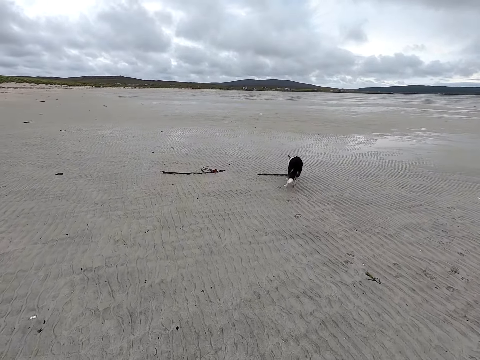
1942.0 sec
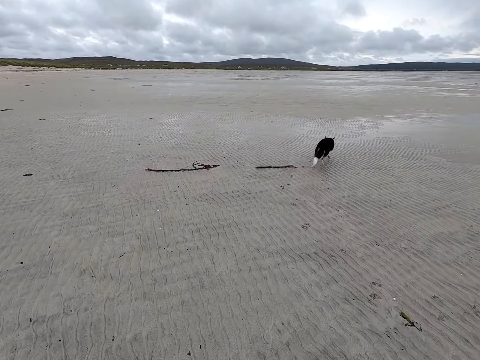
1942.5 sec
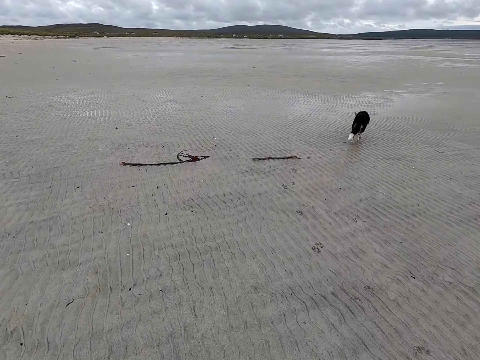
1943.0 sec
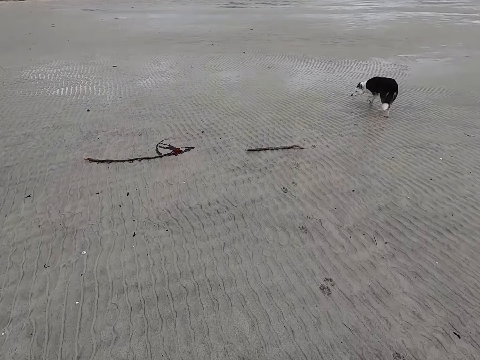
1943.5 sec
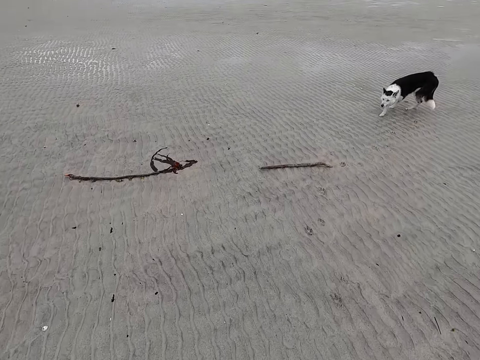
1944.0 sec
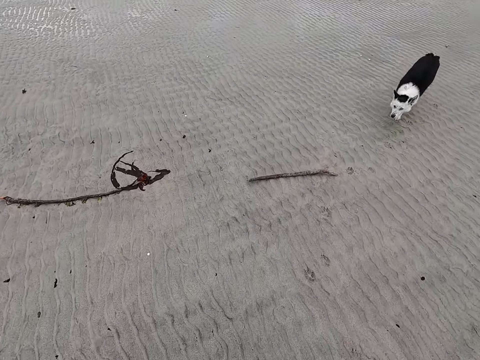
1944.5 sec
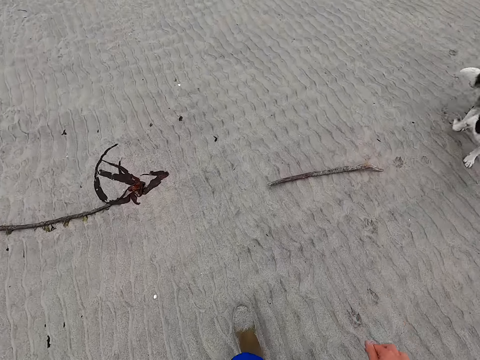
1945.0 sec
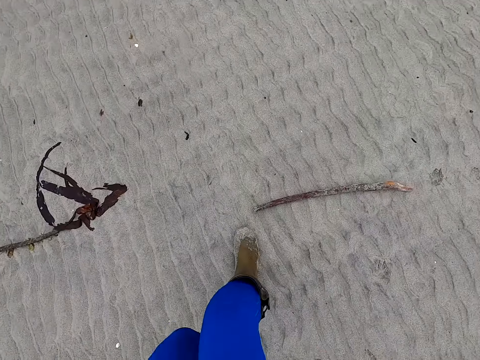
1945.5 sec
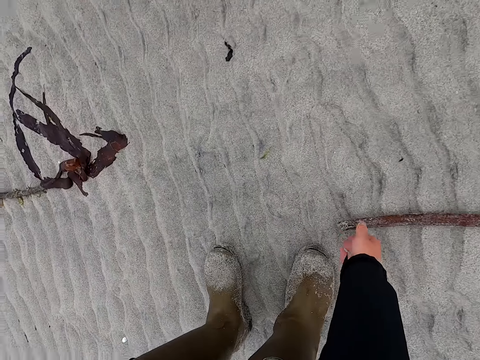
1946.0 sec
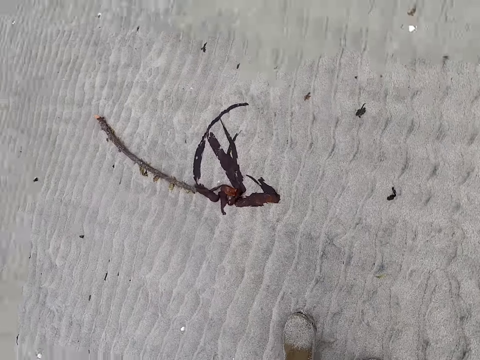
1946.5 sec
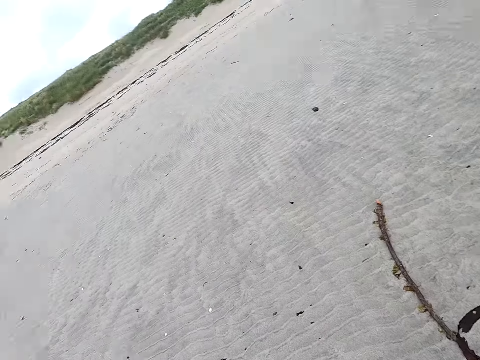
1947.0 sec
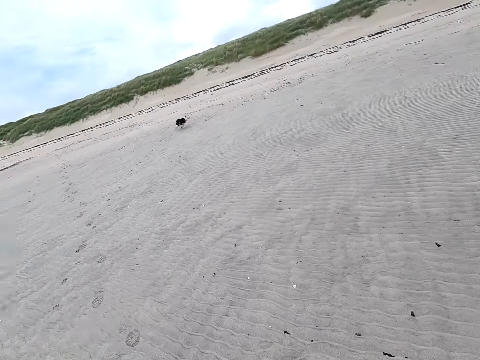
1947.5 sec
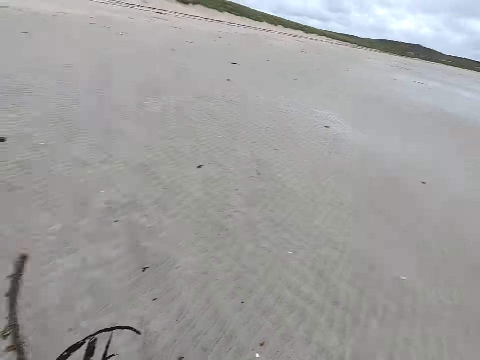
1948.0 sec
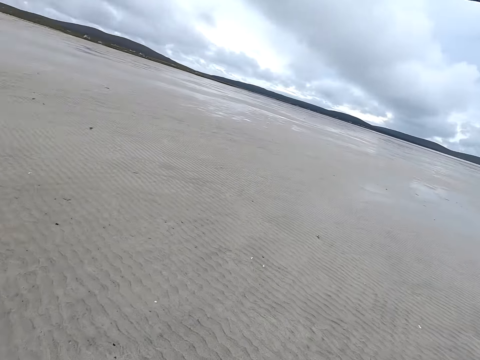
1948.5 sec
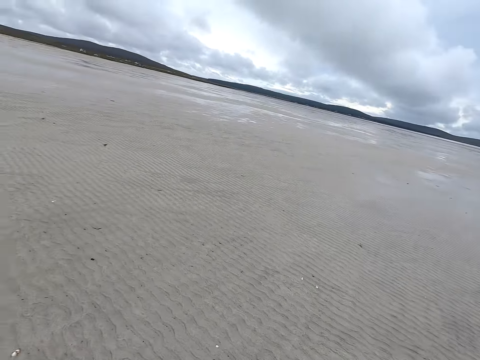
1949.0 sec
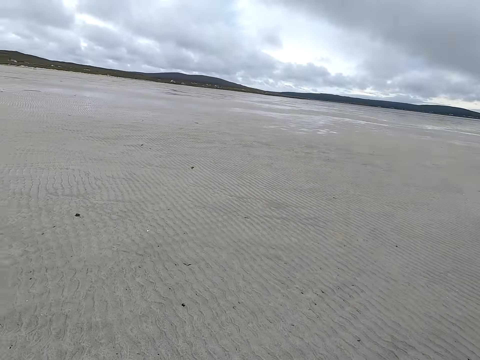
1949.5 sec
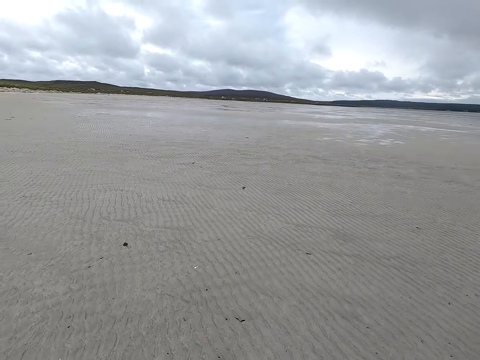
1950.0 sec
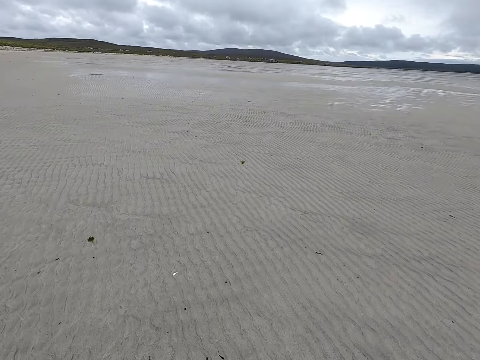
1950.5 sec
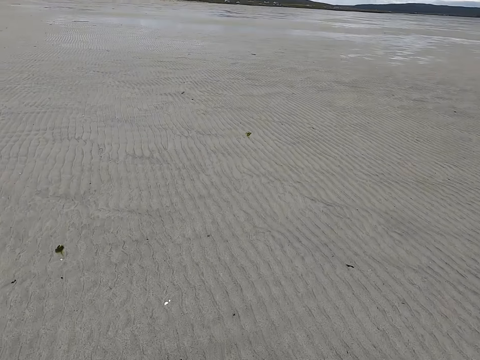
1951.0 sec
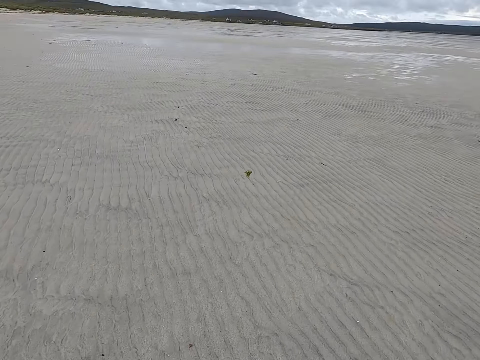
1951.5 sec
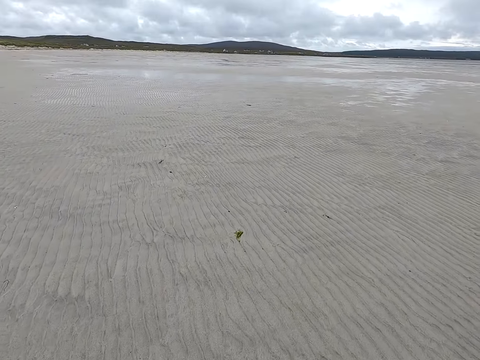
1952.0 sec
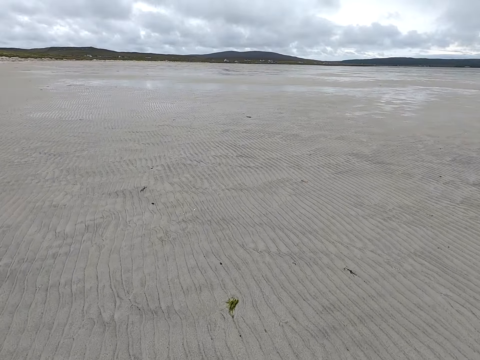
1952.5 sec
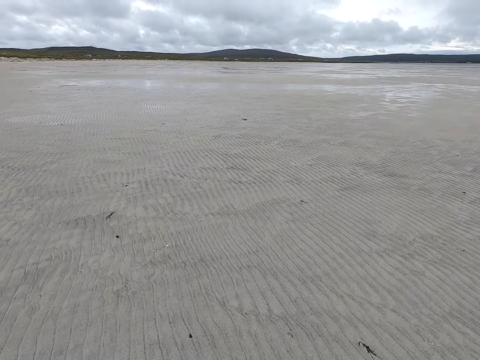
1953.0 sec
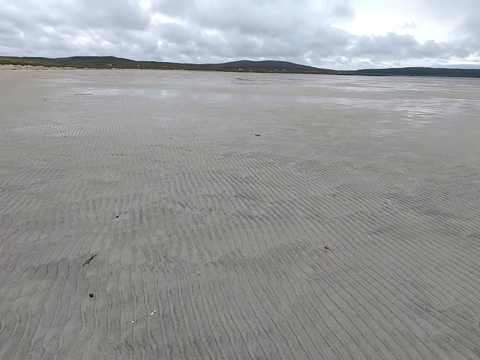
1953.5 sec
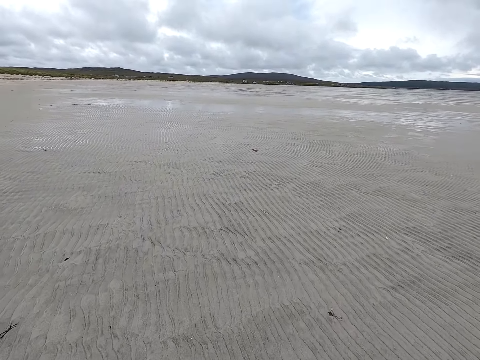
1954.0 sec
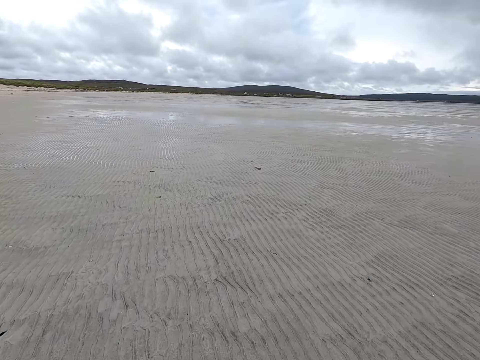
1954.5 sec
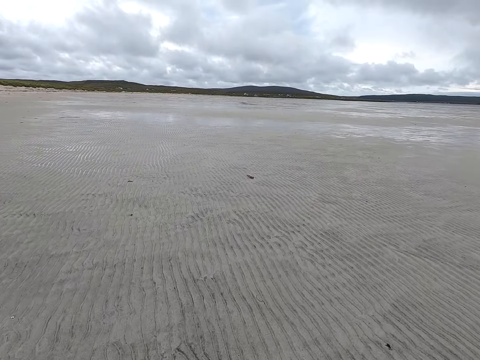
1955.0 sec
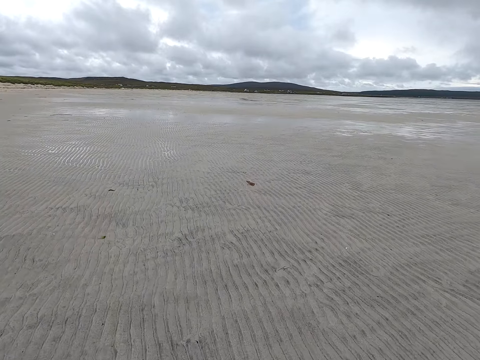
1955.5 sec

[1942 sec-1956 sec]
The camera wearer picks up a stick. They look around. They throw the stick. They move around.

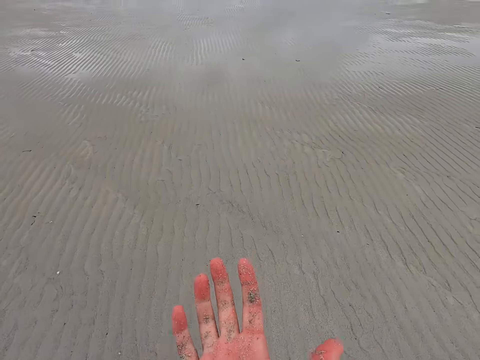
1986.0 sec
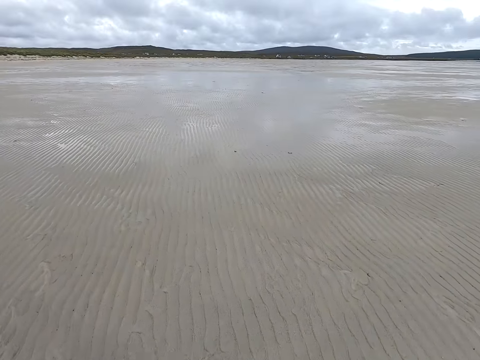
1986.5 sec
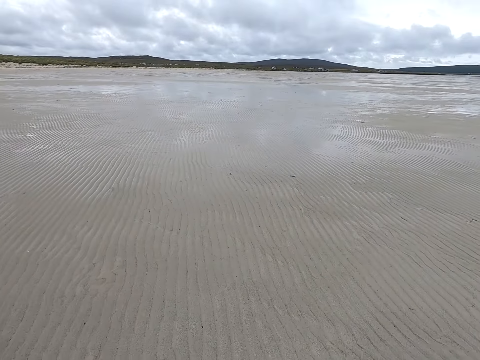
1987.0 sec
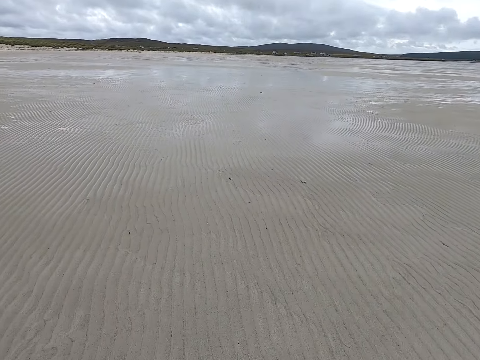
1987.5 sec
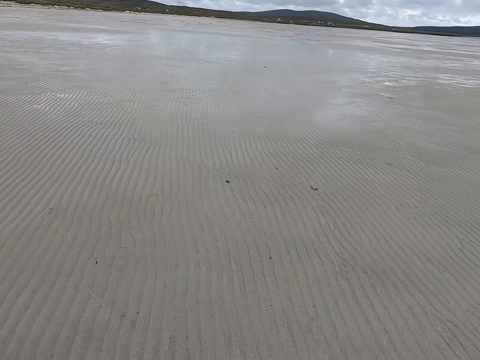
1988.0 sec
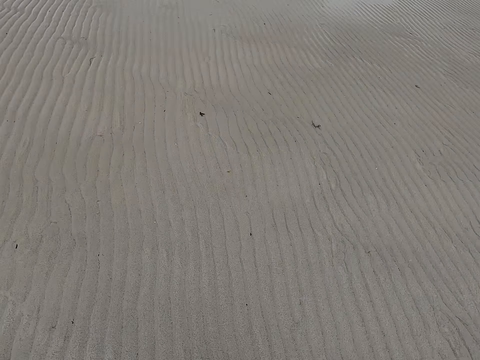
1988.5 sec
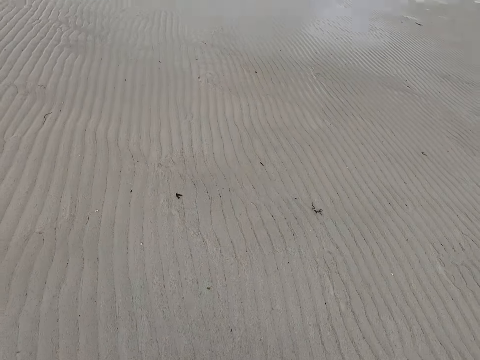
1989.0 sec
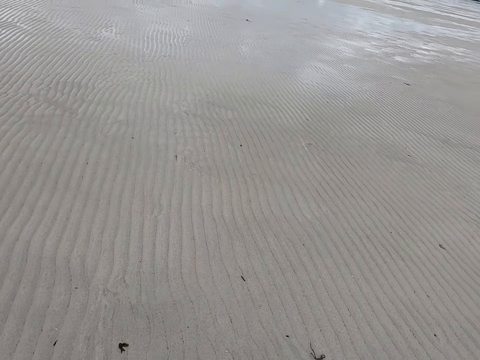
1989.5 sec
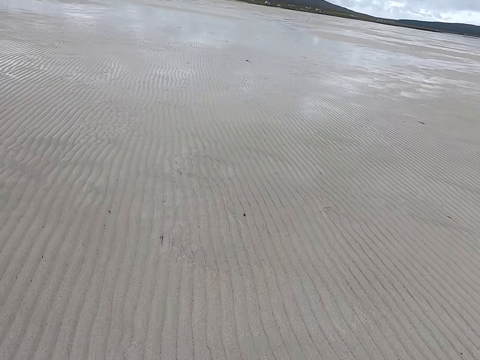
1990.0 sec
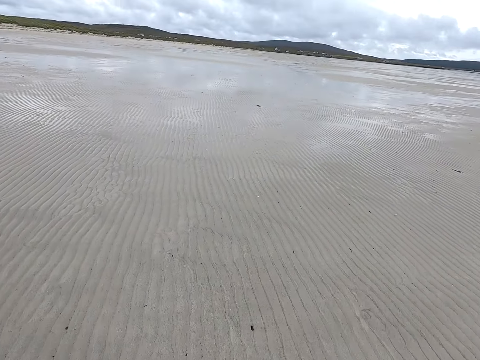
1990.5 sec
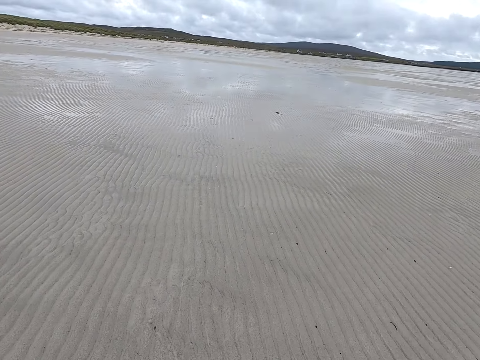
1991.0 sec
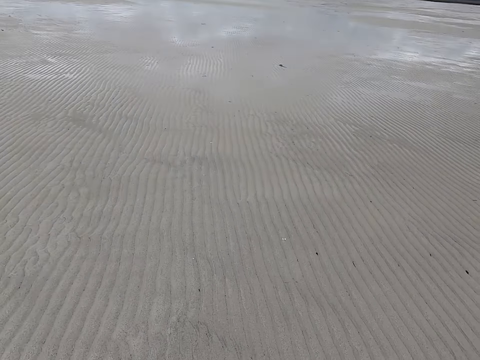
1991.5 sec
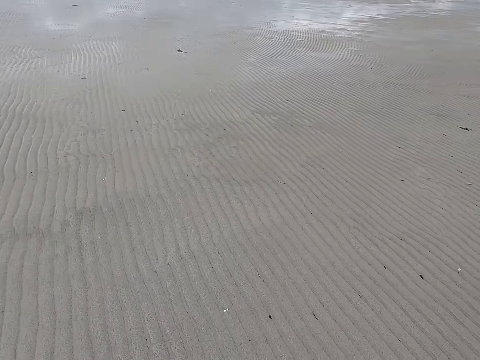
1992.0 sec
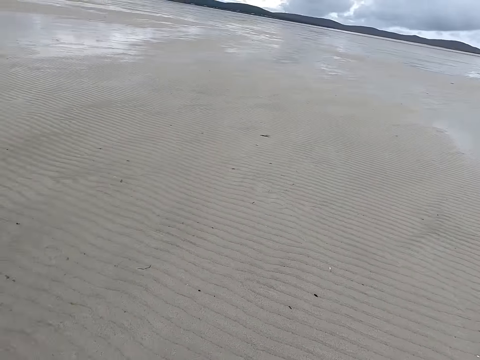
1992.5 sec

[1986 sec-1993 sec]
The camera wearer lifts a hand. They spread the hand. They lower the hand. They move around.

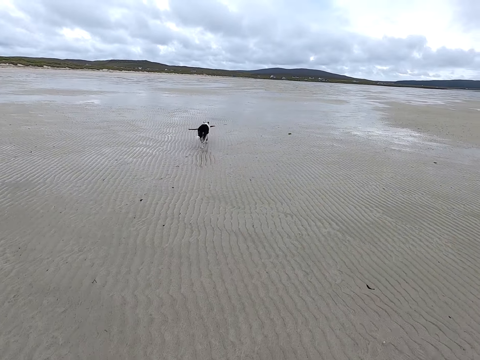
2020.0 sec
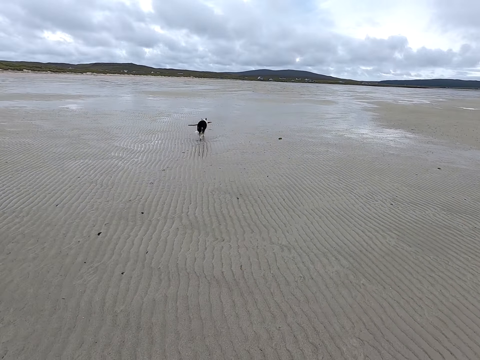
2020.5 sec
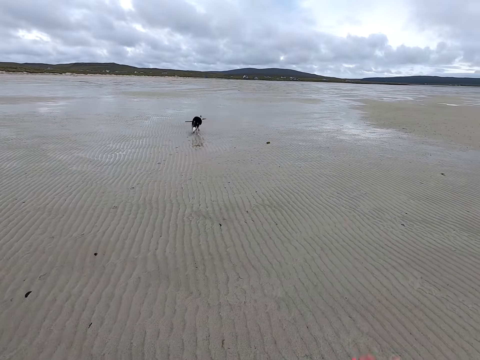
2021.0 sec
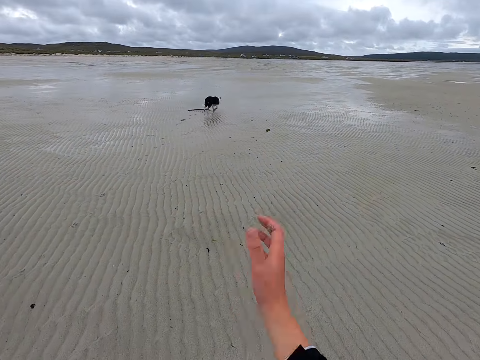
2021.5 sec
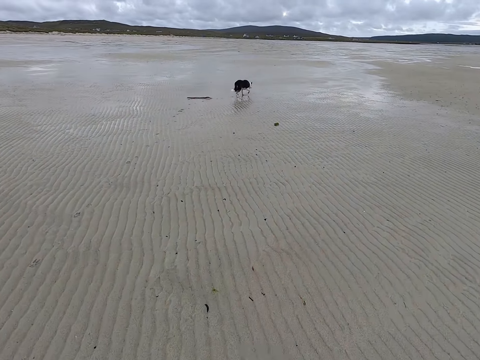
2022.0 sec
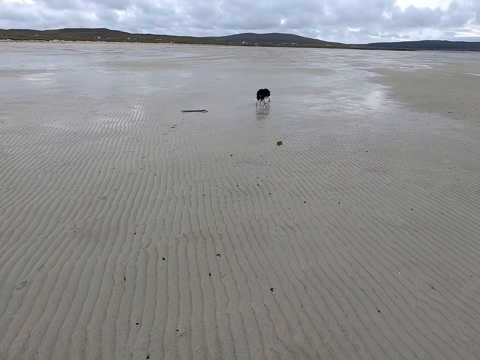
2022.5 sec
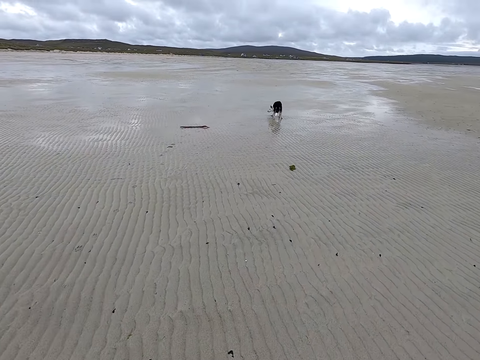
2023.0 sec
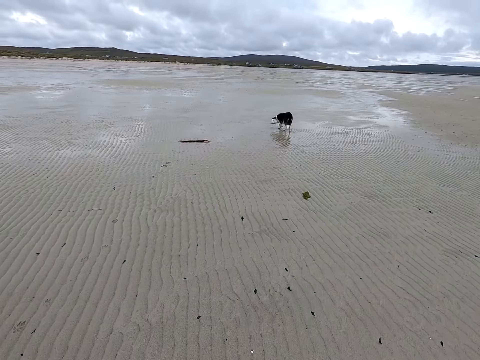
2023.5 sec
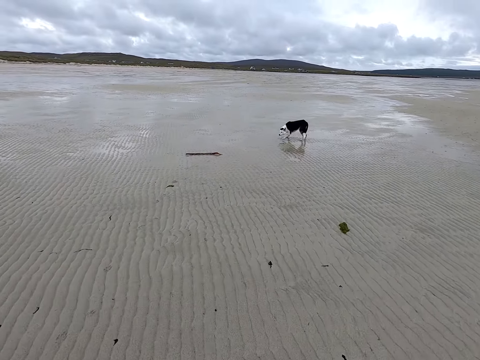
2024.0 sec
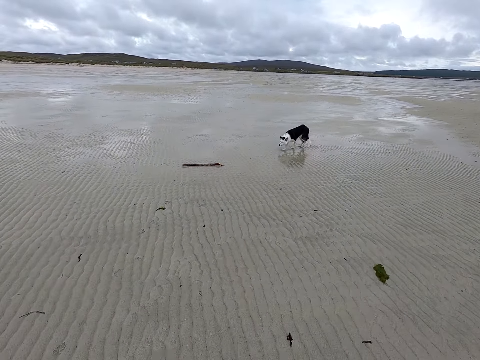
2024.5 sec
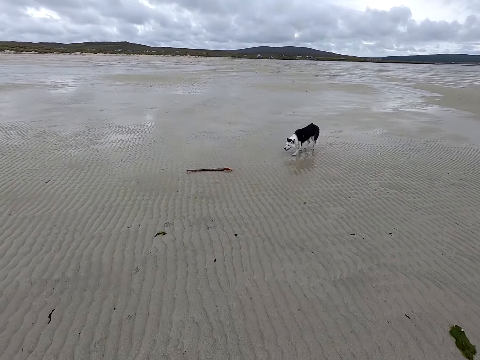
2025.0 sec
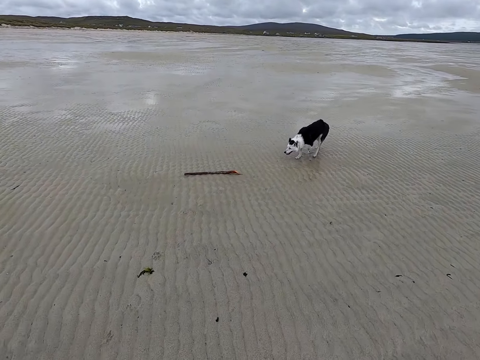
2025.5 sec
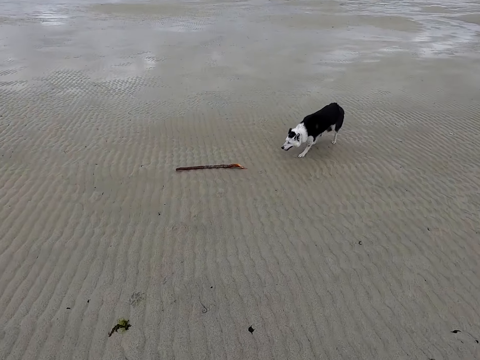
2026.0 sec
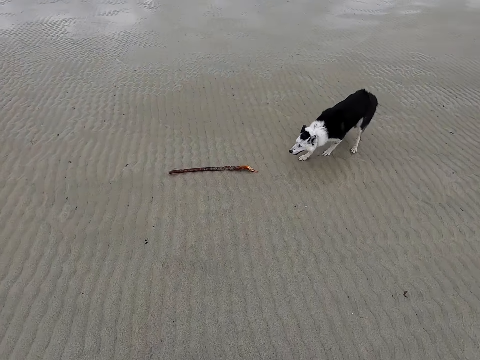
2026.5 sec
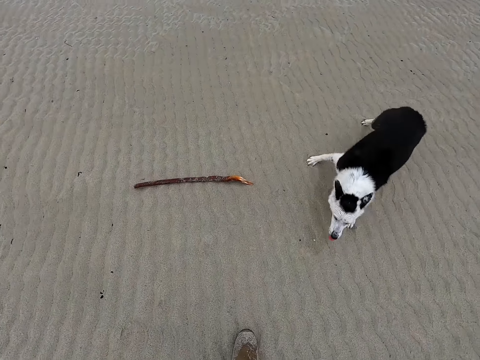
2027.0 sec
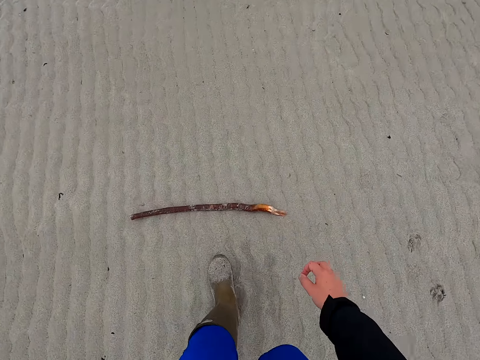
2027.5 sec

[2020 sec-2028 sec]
The camera wearer moves a hand. They turn the hand. They lift the hand. They move around.
